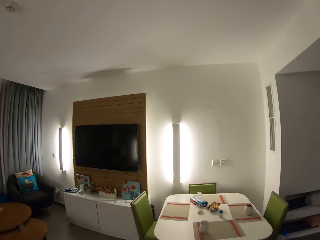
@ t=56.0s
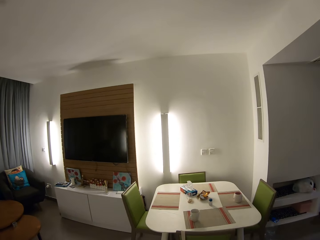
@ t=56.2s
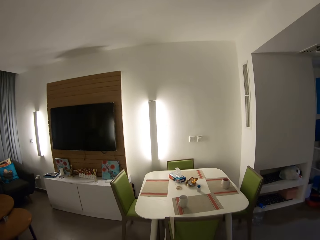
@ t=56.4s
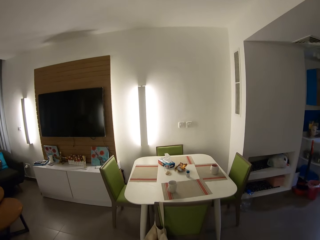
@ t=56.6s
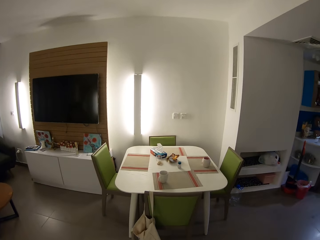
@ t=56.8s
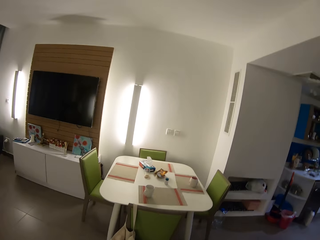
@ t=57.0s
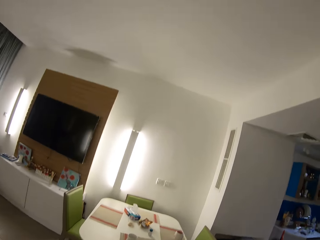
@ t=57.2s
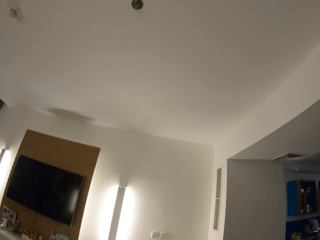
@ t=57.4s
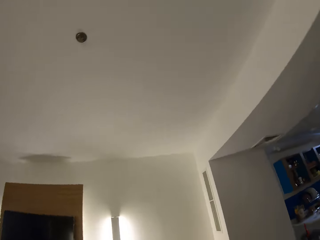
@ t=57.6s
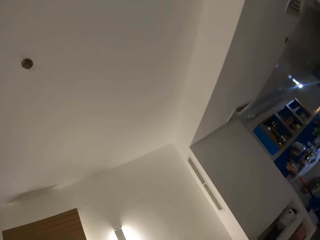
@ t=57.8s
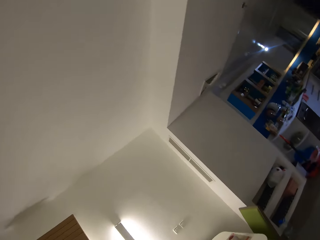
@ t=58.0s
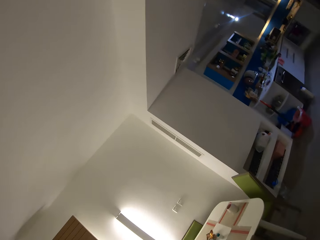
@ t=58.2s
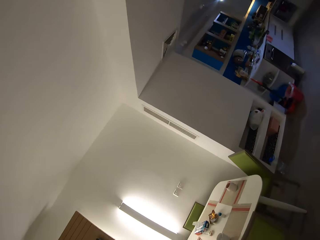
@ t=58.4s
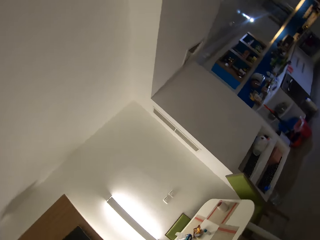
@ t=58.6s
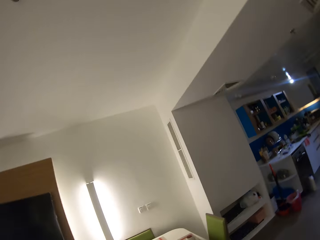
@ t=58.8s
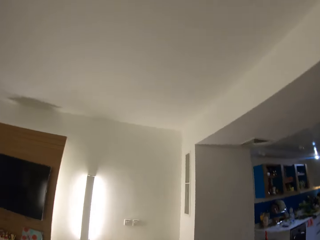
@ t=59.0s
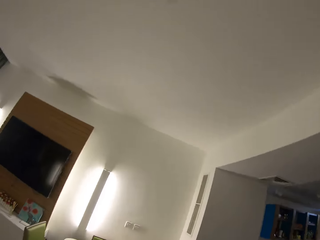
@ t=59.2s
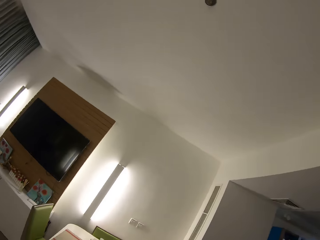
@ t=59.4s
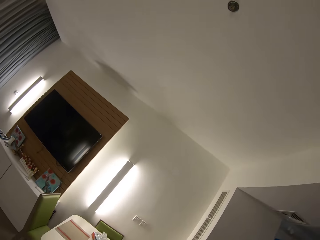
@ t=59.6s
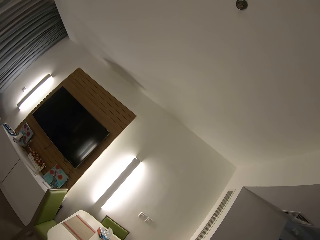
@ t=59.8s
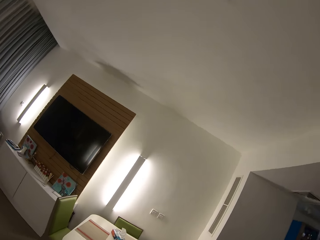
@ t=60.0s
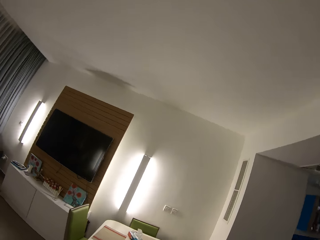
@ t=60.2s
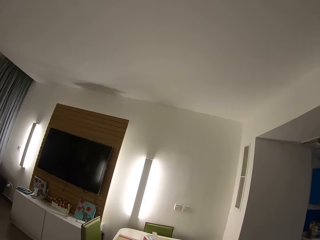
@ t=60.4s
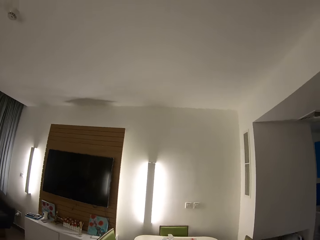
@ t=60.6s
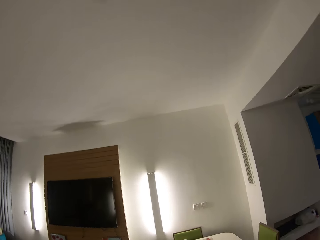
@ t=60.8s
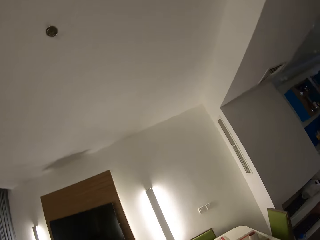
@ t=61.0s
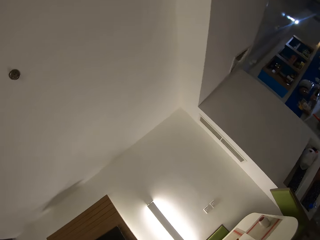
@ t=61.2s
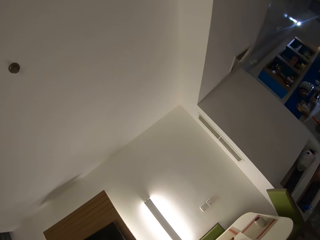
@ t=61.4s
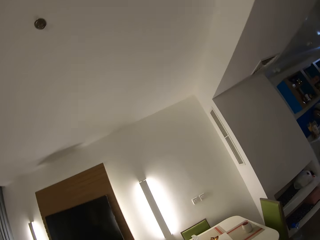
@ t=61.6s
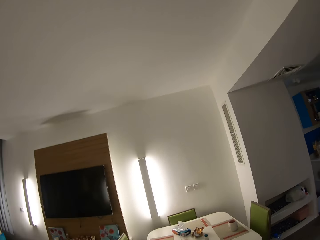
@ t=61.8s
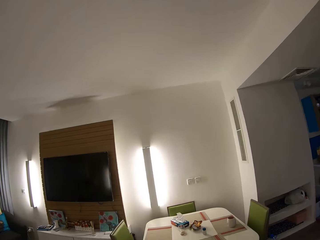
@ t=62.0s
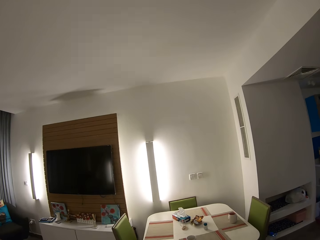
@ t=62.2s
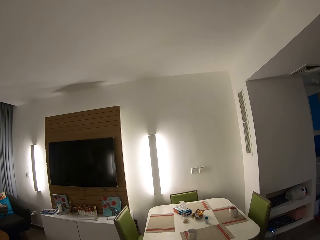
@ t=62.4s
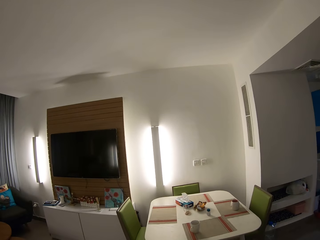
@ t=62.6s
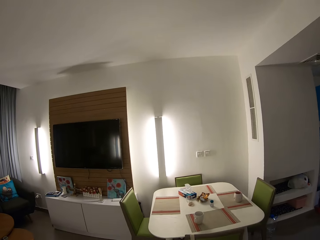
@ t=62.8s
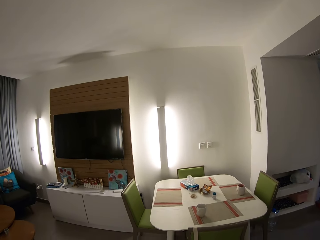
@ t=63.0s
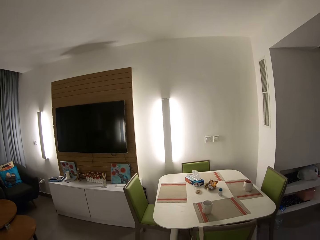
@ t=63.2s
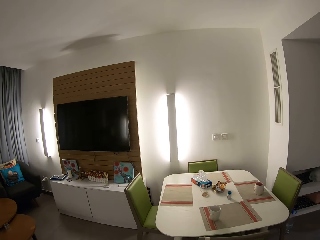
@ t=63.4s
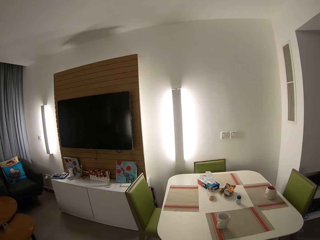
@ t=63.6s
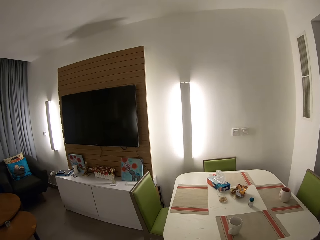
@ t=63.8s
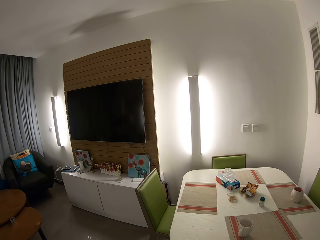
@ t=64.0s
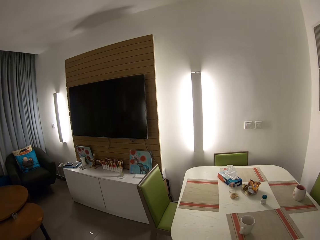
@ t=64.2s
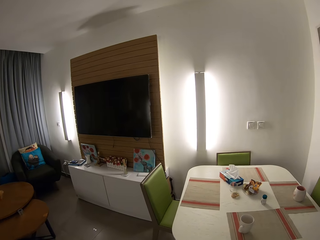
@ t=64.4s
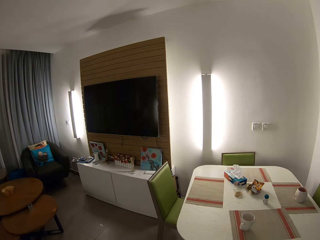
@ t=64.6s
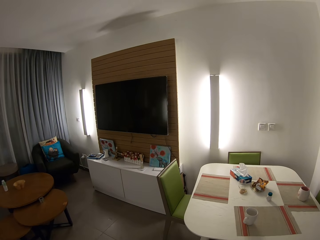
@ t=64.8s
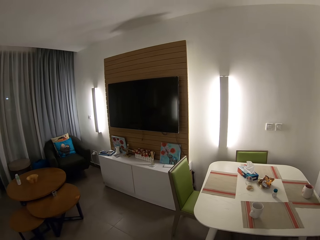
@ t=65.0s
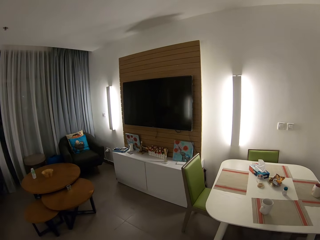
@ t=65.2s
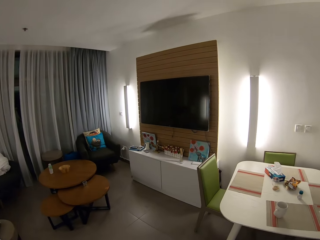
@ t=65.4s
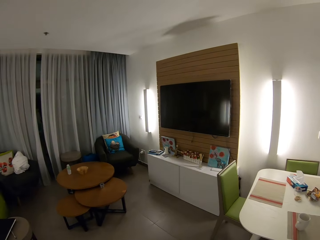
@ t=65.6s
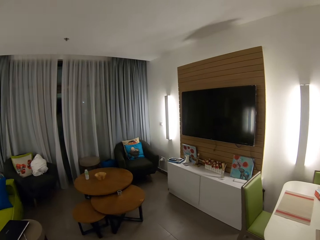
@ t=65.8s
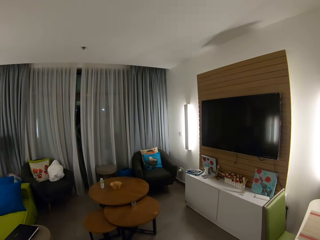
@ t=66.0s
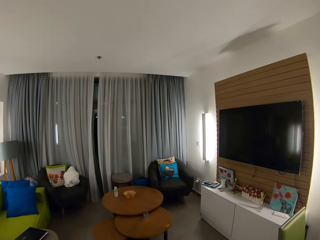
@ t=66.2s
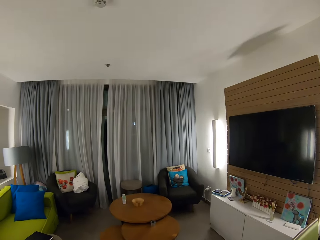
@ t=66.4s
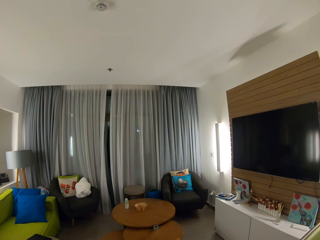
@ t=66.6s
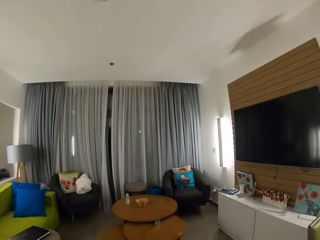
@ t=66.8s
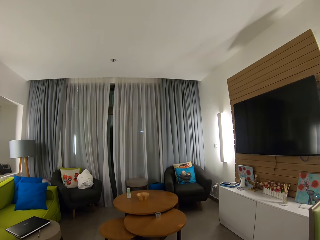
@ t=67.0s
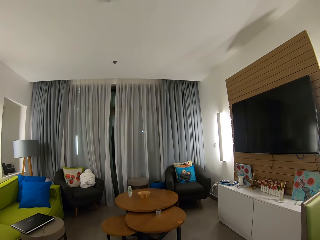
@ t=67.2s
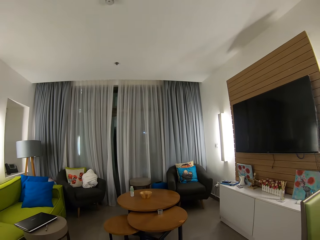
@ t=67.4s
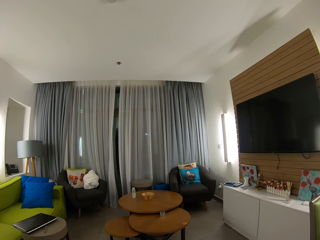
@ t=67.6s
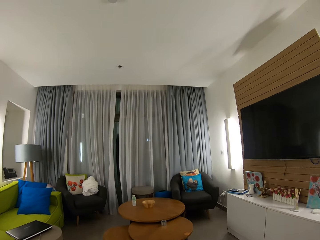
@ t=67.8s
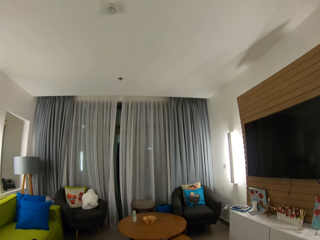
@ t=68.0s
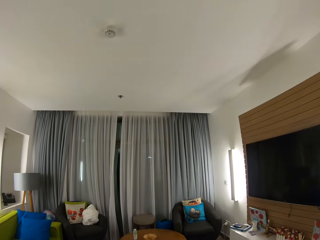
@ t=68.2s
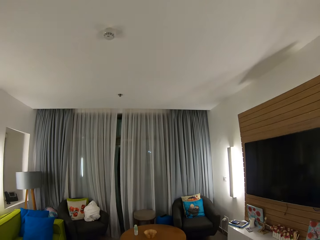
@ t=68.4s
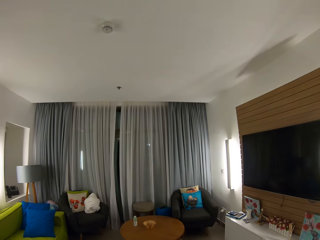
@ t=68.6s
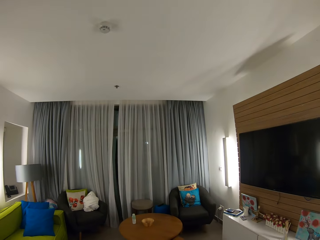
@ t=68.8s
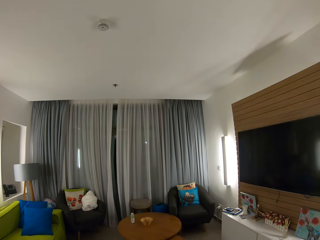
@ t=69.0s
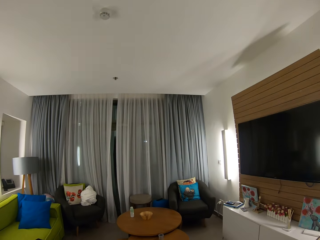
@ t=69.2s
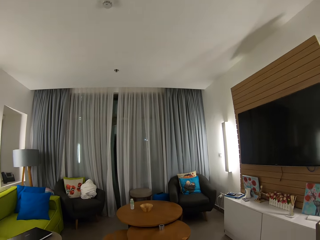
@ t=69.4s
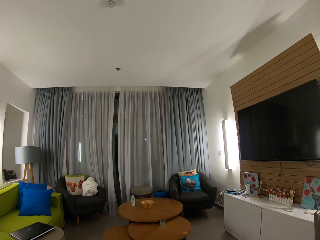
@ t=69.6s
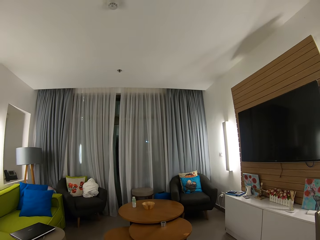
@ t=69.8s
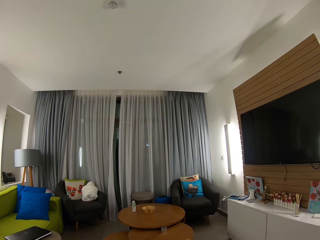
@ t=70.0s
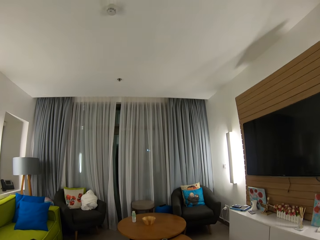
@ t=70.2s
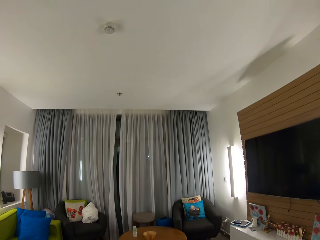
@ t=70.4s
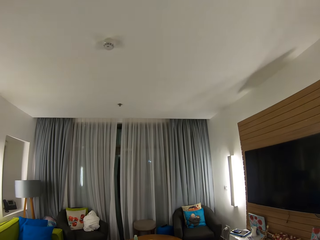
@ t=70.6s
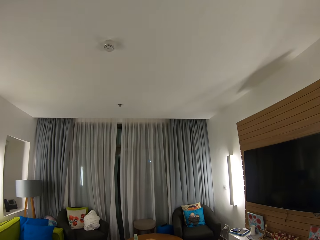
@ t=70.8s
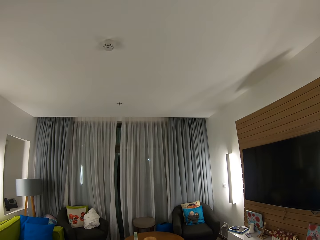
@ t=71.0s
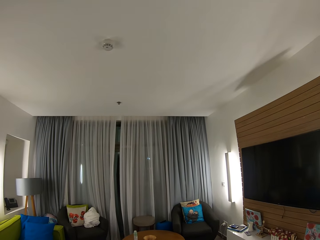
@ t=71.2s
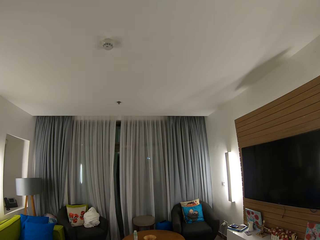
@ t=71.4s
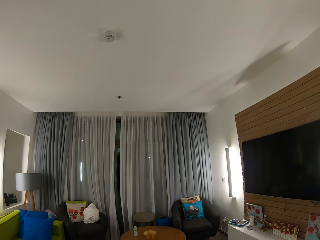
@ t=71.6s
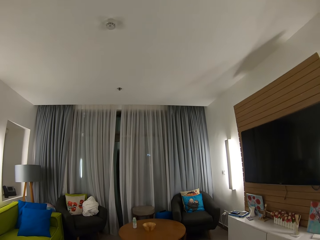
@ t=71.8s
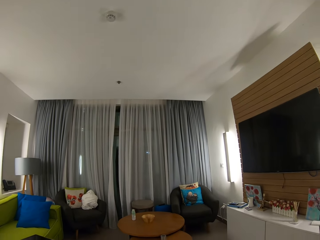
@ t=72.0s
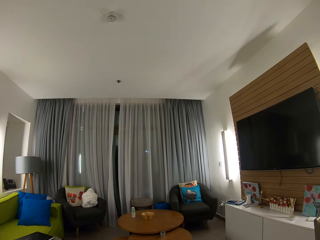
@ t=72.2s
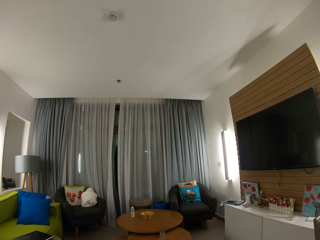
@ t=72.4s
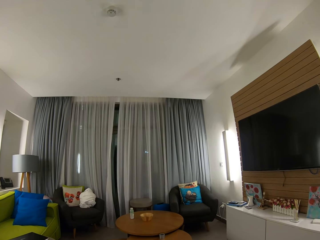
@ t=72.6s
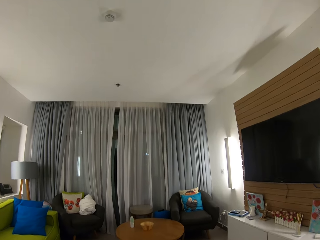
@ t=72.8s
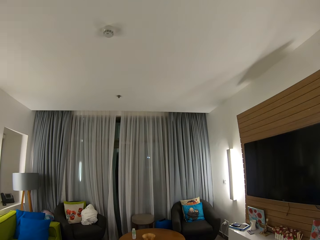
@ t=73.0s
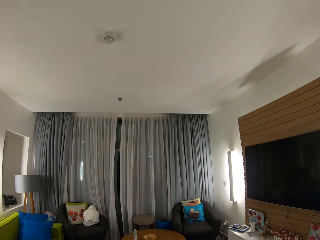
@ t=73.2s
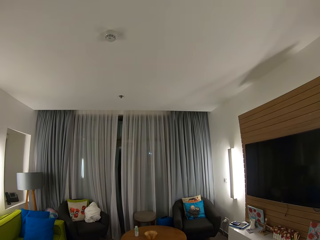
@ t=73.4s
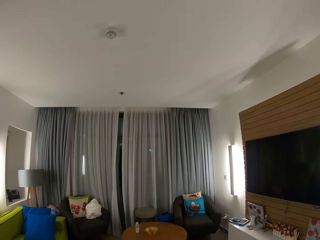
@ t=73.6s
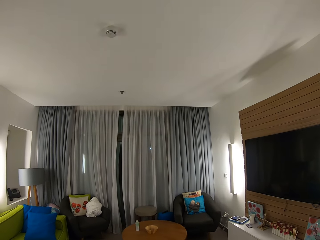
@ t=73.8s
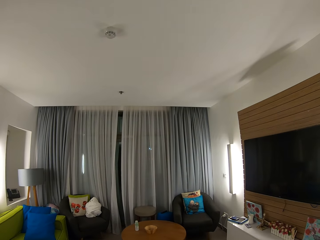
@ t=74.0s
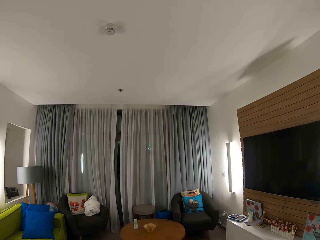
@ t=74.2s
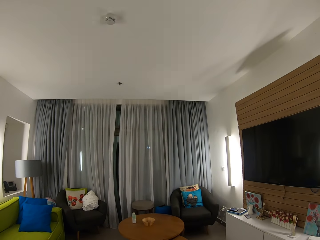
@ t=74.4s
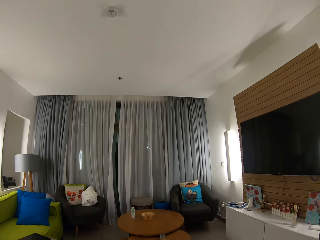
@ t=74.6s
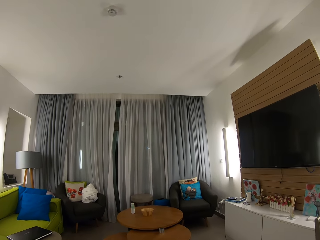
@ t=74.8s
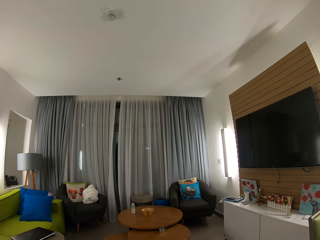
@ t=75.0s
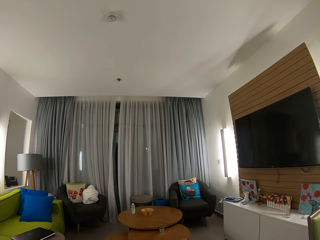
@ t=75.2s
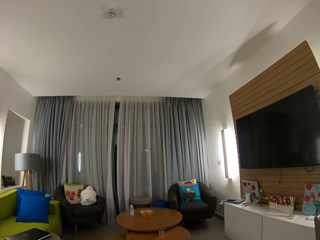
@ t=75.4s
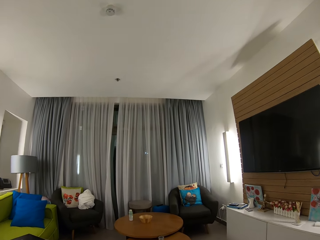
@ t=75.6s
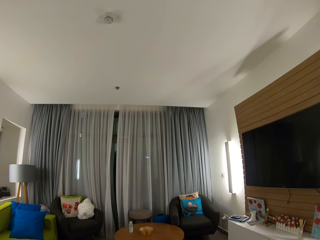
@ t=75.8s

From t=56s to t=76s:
The camera wearer goes sideways. She walks in a room. She moves her head up and down. She looks up and down.

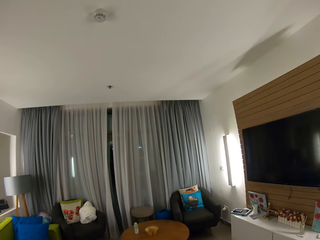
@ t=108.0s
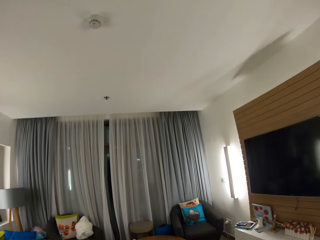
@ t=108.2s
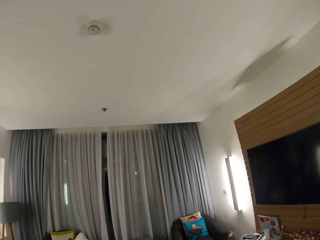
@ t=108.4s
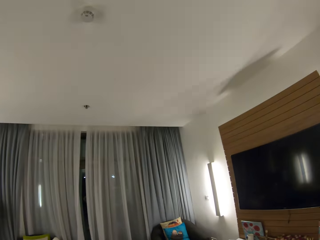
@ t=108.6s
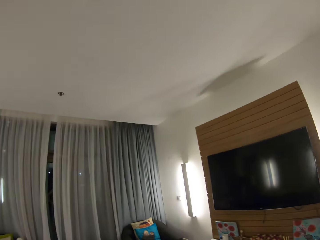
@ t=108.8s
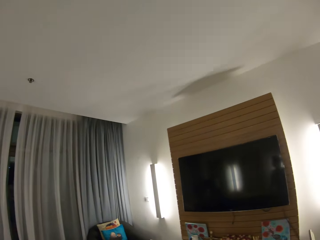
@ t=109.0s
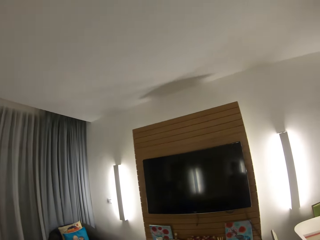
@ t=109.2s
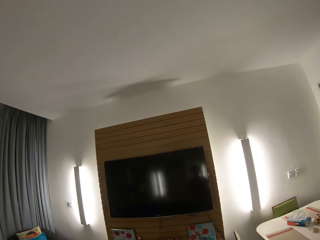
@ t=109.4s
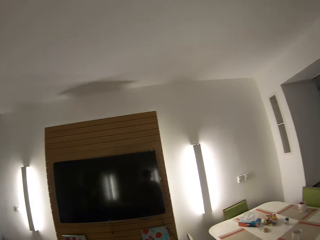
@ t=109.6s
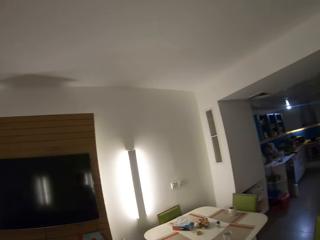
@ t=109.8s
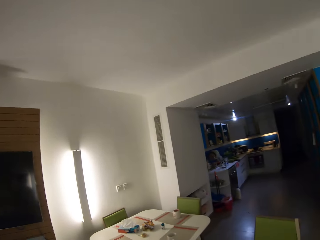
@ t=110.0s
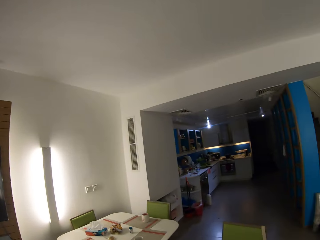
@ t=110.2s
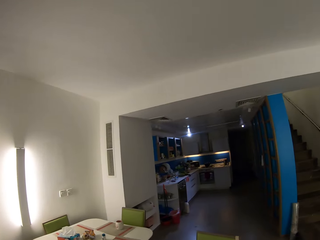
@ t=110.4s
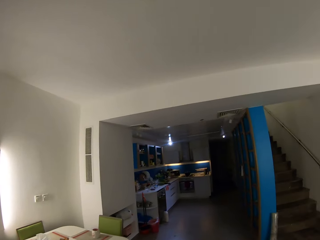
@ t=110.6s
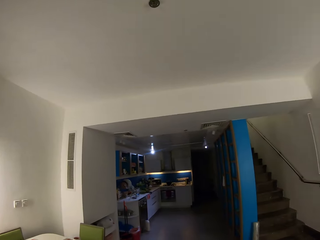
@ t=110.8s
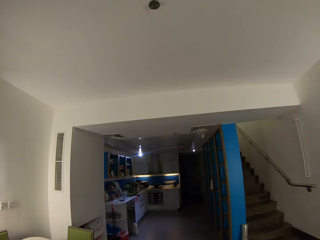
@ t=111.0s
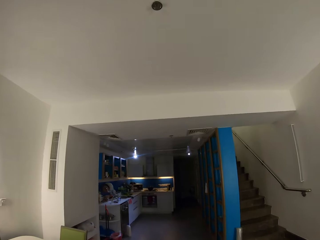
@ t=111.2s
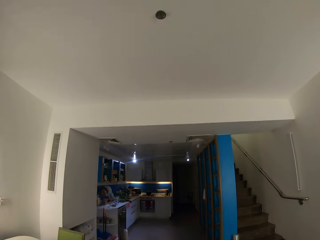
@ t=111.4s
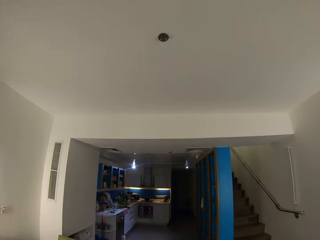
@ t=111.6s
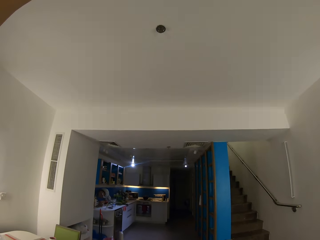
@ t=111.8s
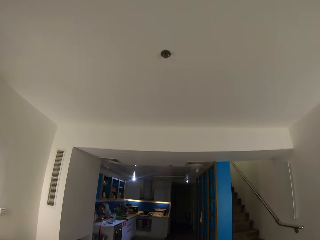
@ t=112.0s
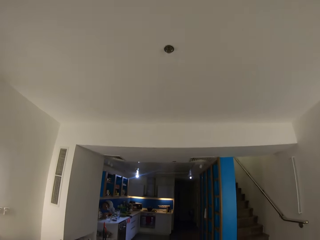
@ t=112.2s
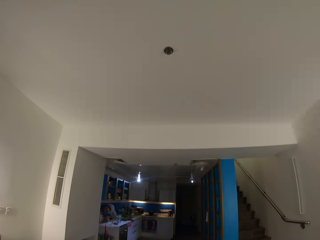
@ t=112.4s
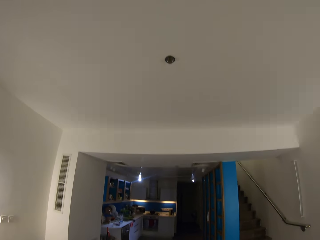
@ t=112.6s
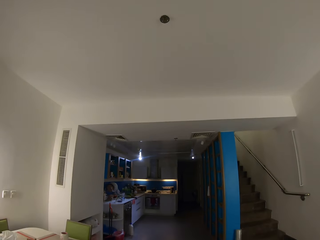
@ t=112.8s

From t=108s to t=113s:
The camera wearer looks around the room.
